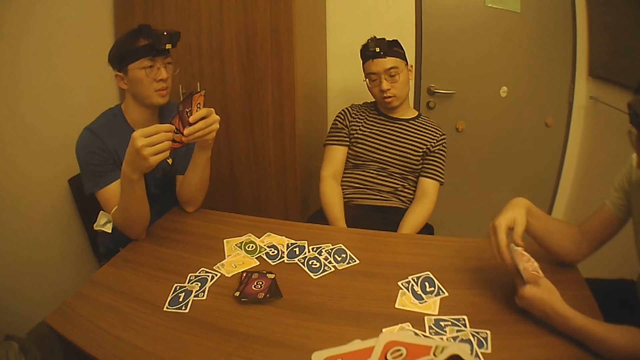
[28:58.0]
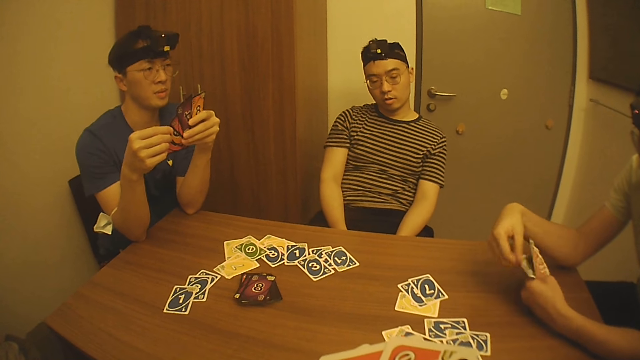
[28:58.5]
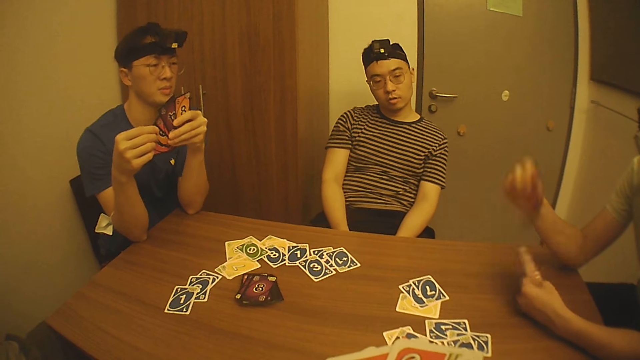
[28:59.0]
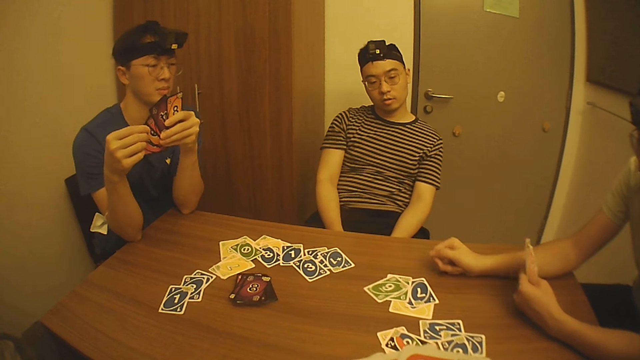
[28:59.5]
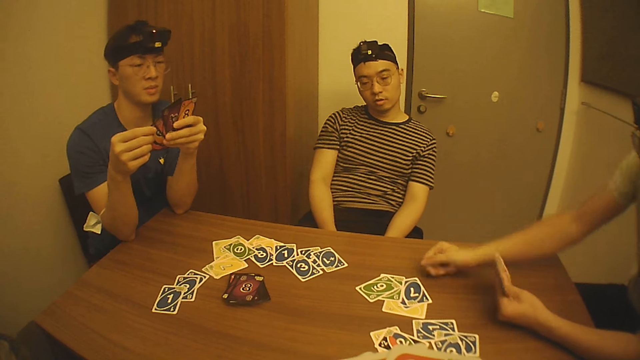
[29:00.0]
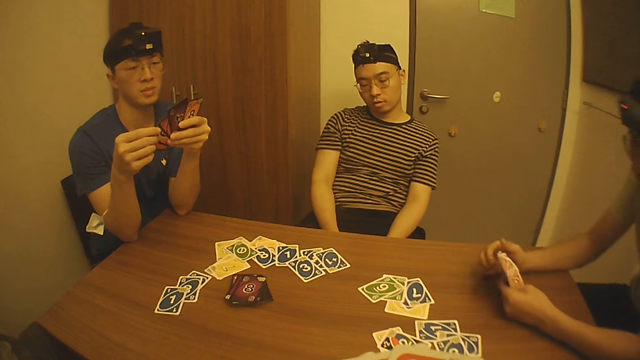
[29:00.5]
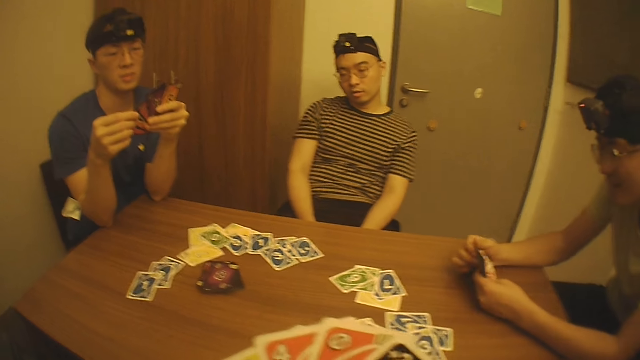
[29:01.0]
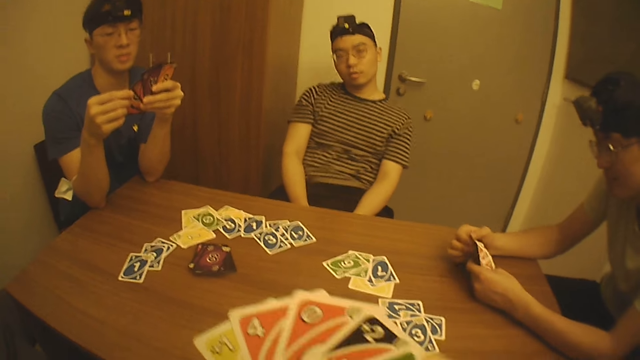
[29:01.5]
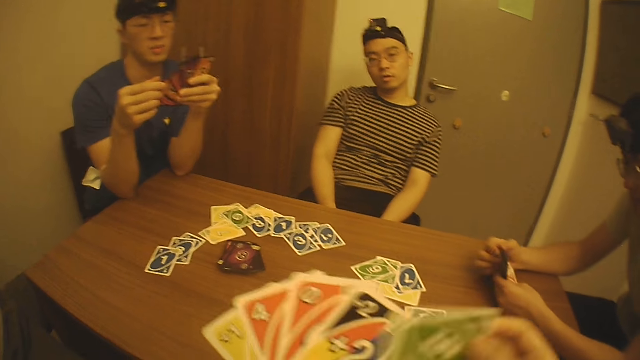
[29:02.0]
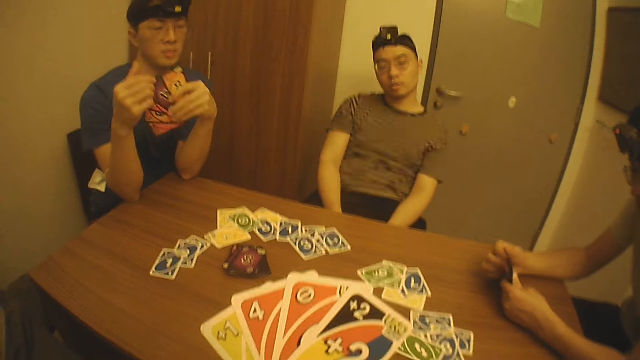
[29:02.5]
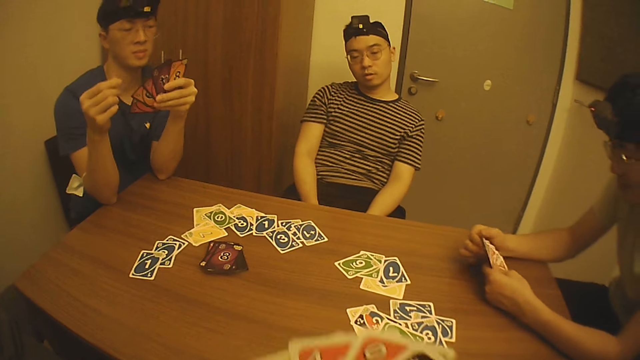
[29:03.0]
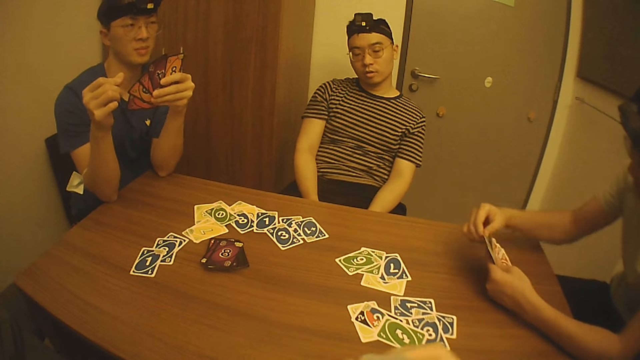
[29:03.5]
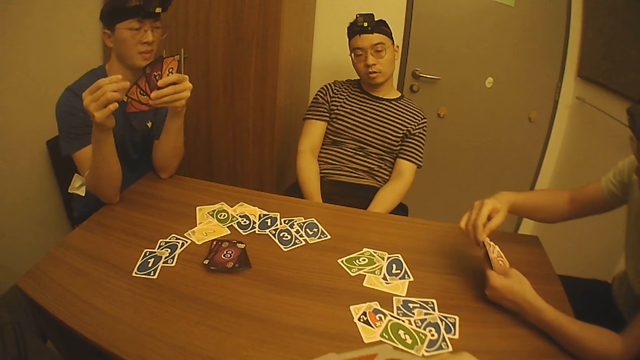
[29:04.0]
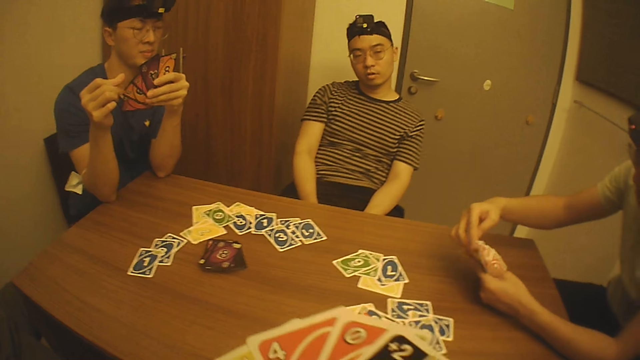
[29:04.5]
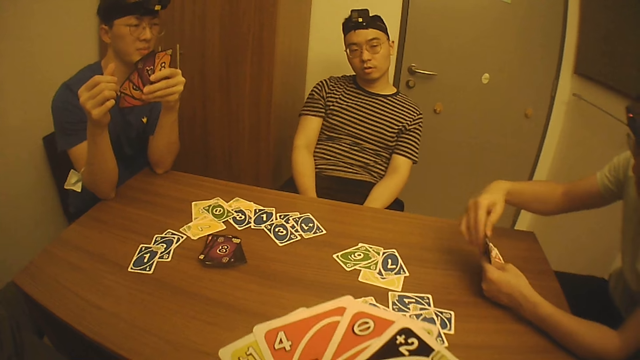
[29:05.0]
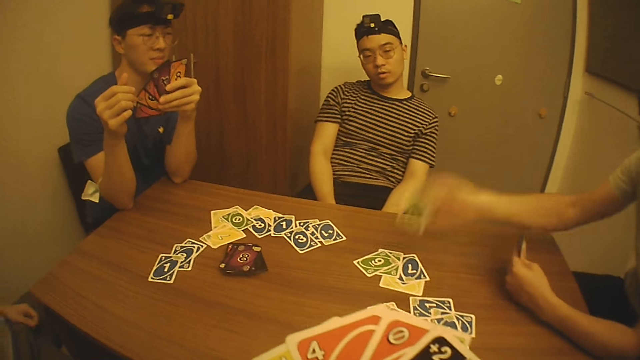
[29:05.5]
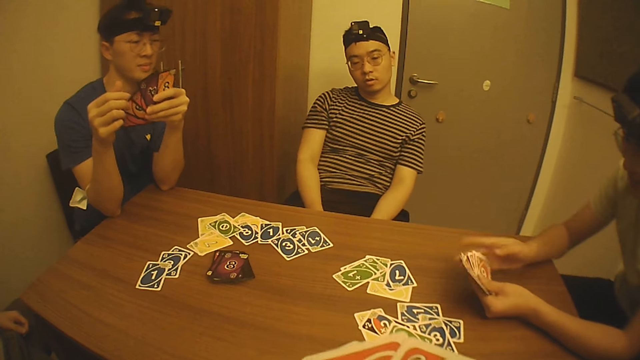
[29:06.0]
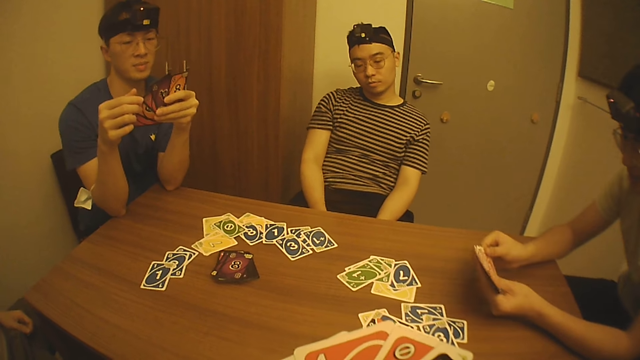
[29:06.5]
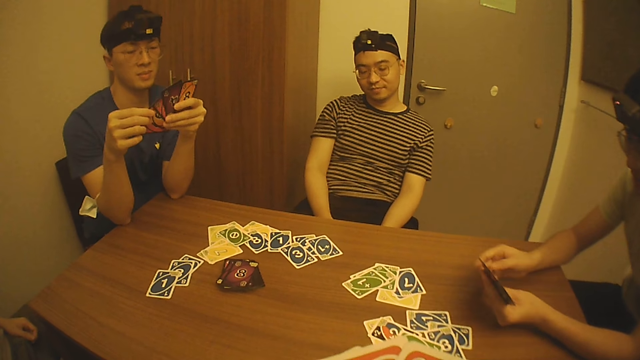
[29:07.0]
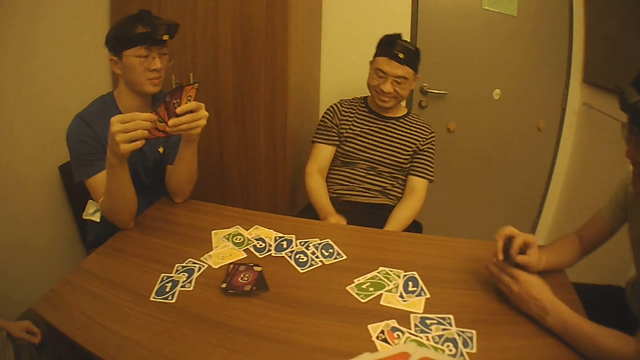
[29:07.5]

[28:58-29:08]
A man places cards on the table with his right hand. The camera wearer places a card on the table with his right hand. The man places a card on the table with his right hand.

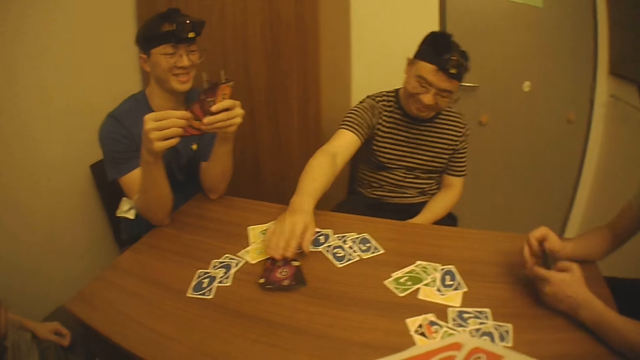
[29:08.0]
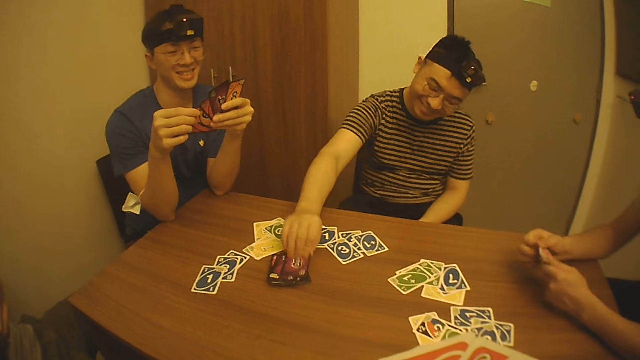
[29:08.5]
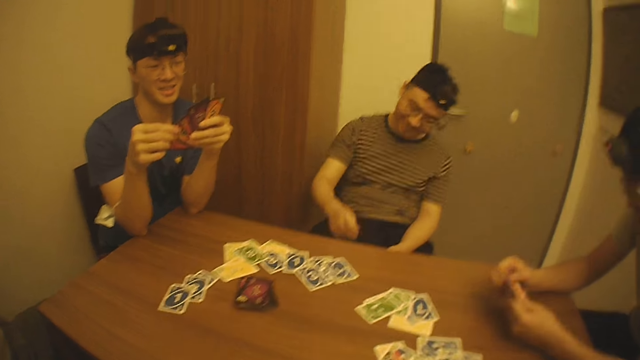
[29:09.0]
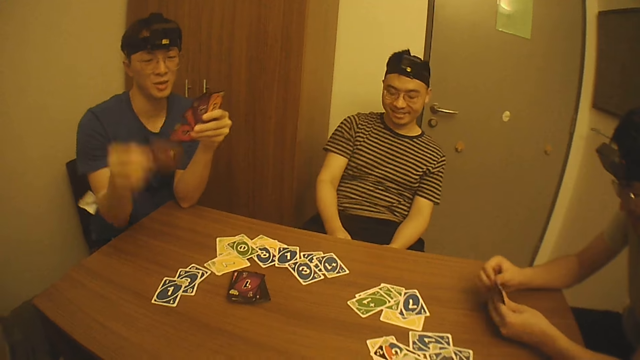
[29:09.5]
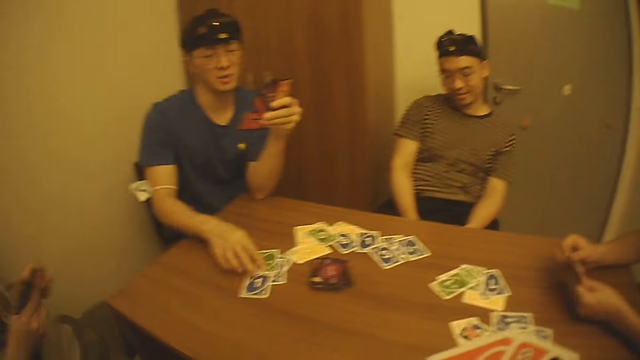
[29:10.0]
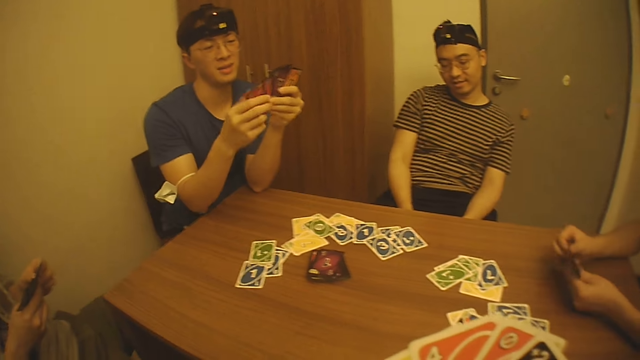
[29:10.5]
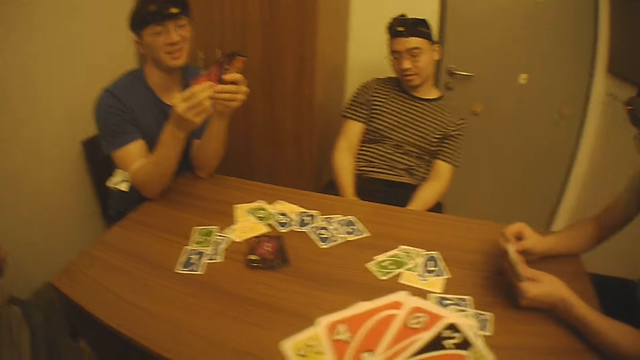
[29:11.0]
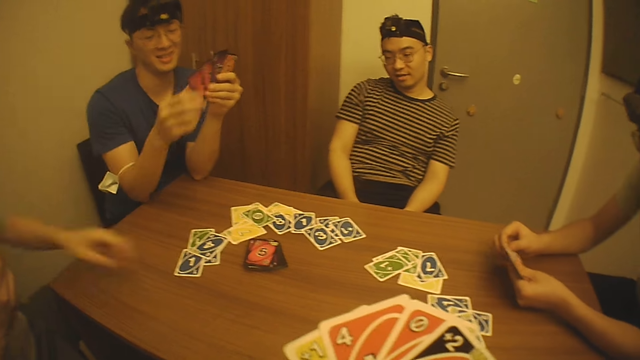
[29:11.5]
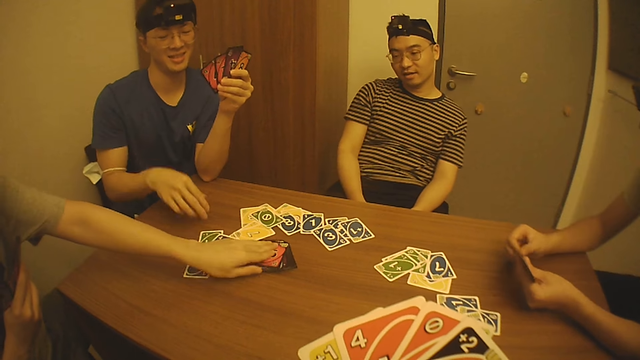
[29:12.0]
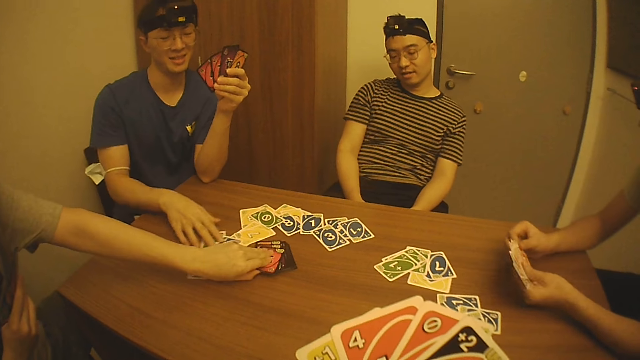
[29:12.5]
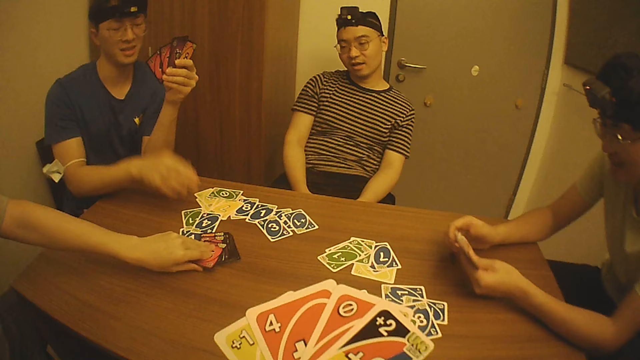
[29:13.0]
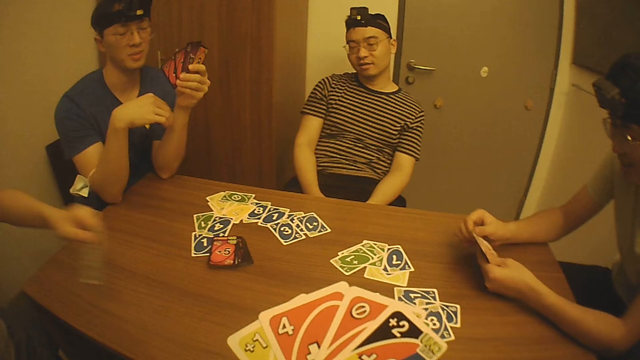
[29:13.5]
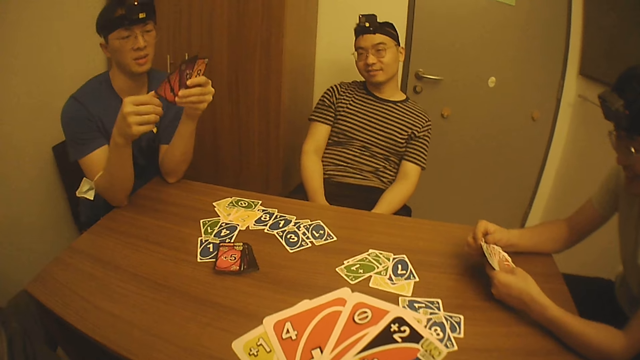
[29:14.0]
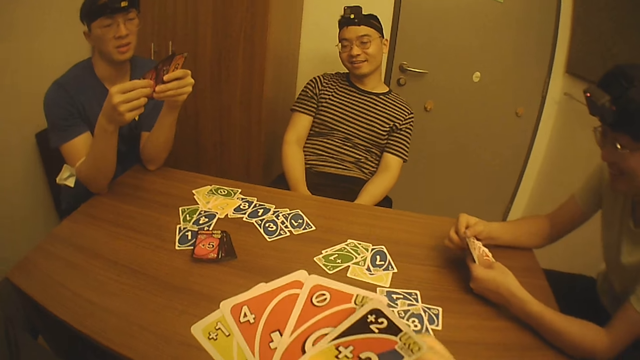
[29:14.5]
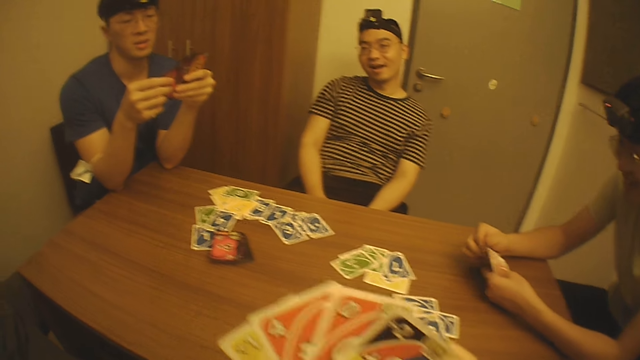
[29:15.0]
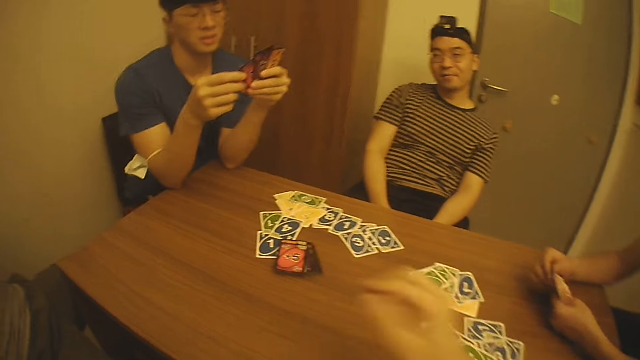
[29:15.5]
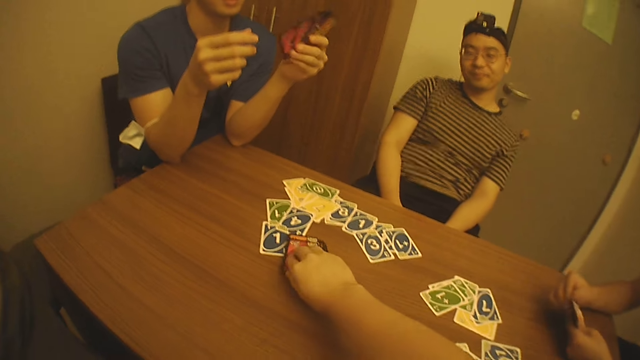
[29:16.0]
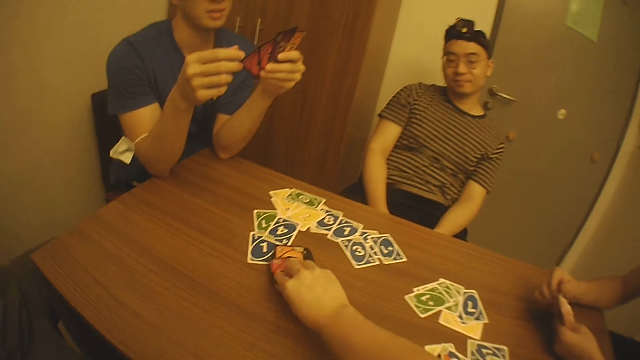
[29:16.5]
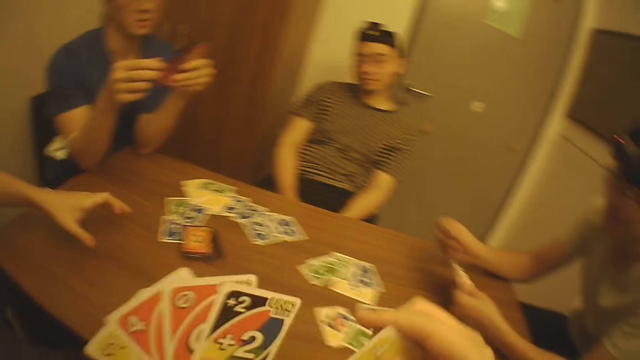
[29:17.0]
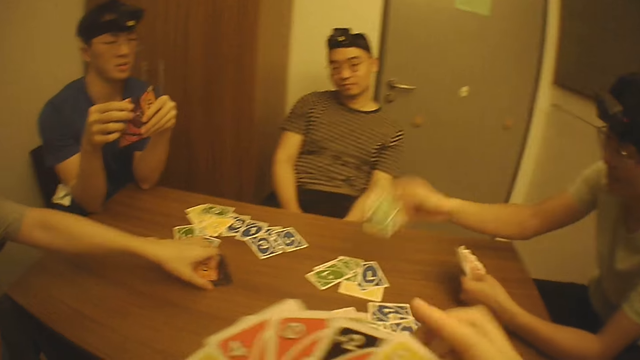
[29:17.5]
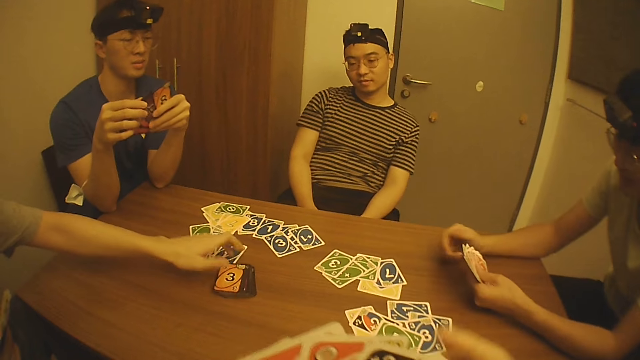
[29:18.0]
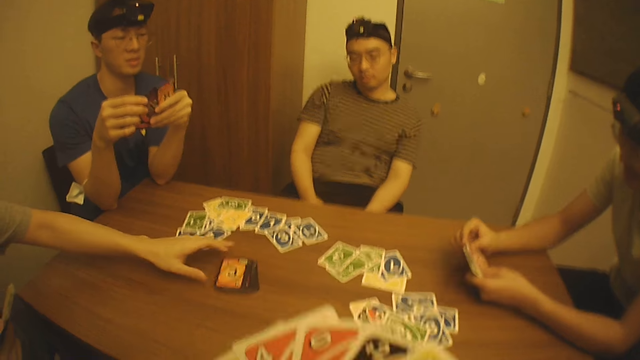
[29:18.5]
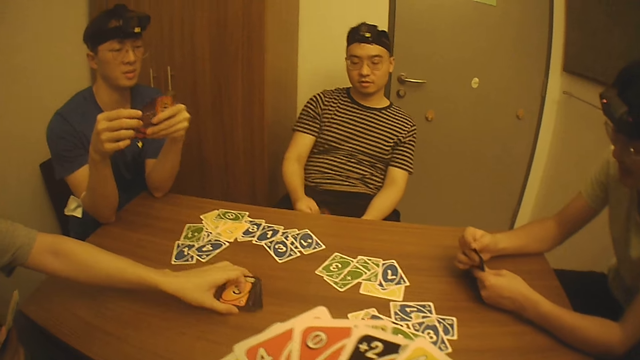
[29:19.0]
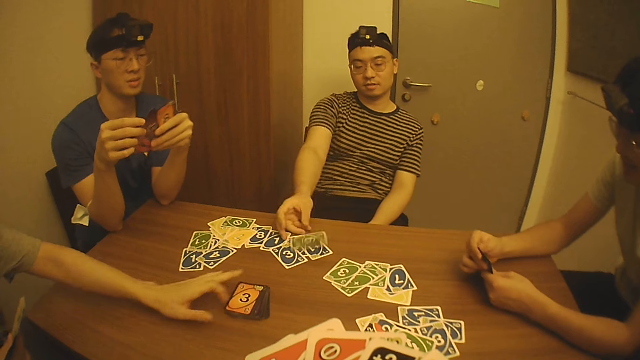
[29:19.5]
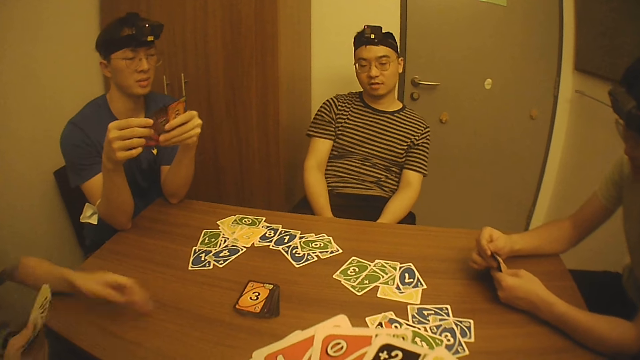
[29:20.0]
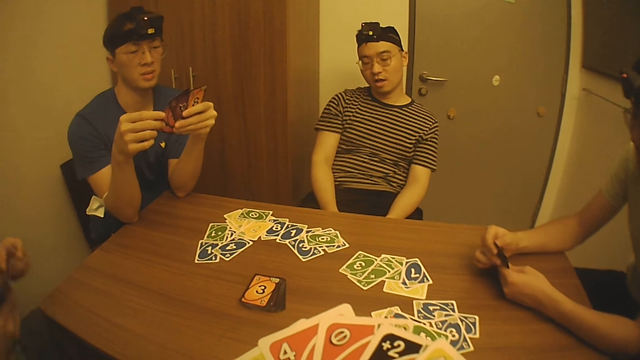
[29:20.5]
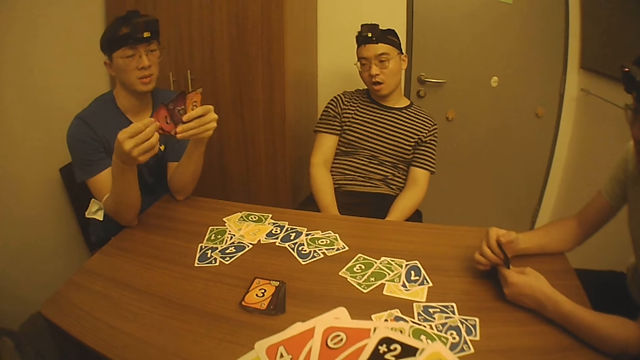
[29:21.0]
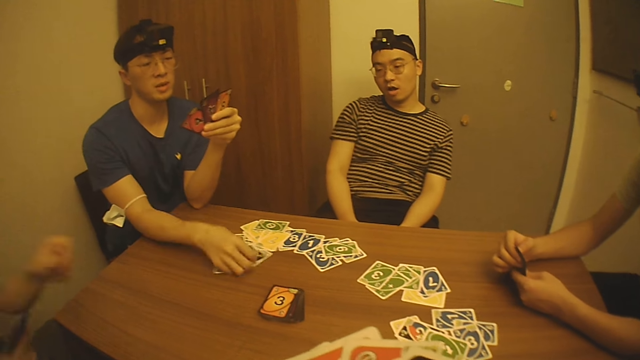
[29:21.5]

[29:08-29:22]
A man picks a card from the table with his right hand. Another man places a card on the table with his right hand. A third man picks a card from the table with his left hand. The second man adjusts cards on the table with his right hand. The camera wearer picks a card from the table with his right hand. The third man adjusts cards on the table with his left hand. The third man picks a game card from the table. A fourth man places a card on the table with his right hand. The first man places a card on the table with his right hand.
